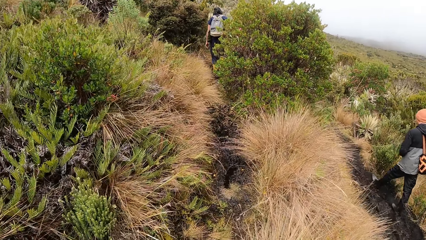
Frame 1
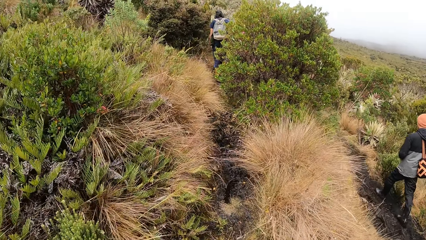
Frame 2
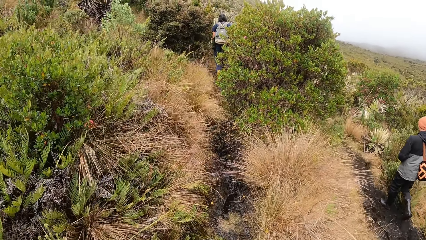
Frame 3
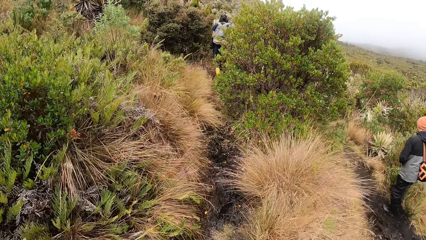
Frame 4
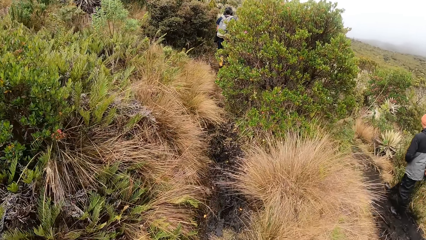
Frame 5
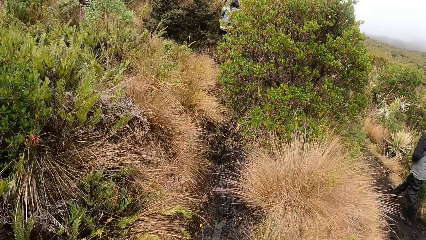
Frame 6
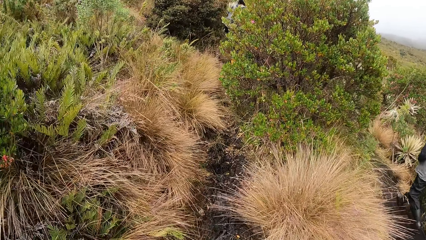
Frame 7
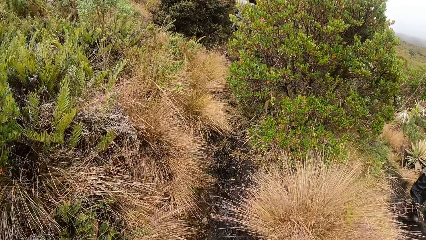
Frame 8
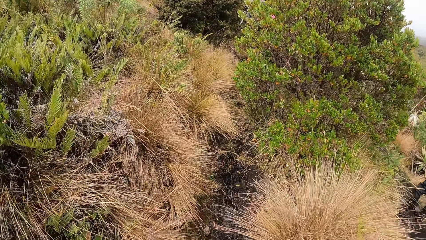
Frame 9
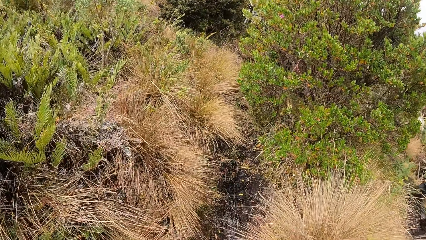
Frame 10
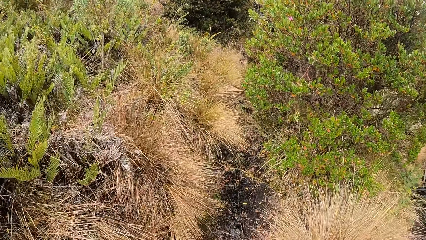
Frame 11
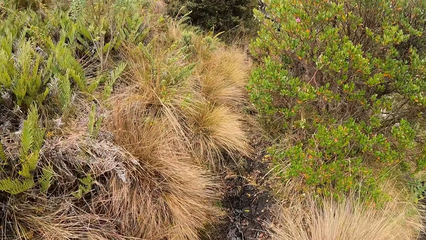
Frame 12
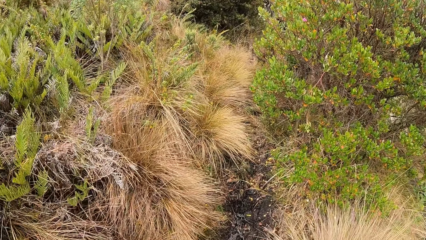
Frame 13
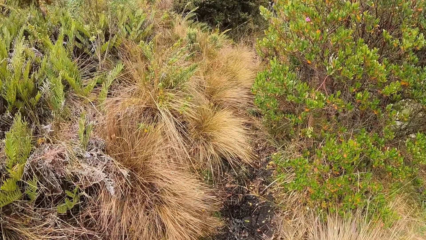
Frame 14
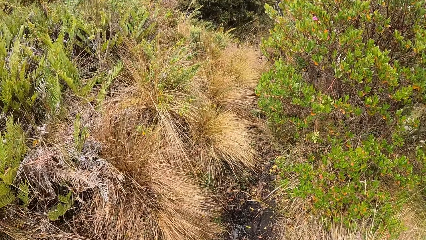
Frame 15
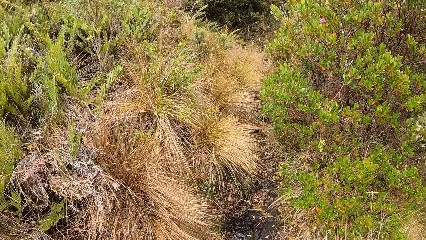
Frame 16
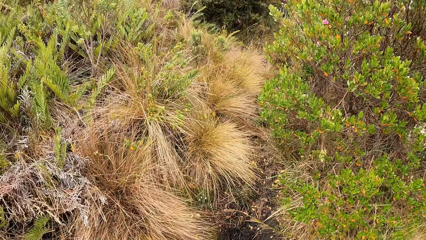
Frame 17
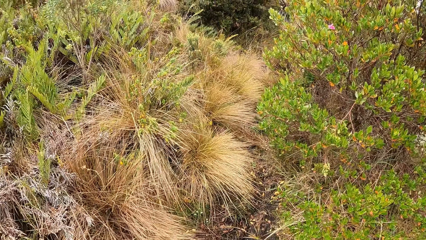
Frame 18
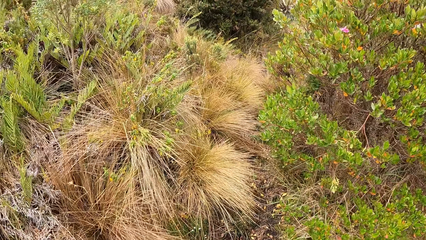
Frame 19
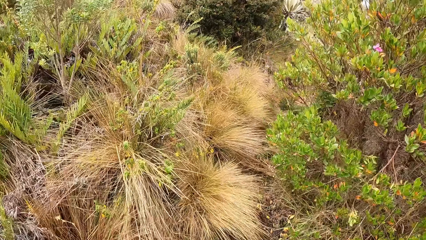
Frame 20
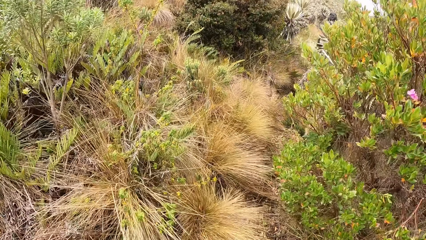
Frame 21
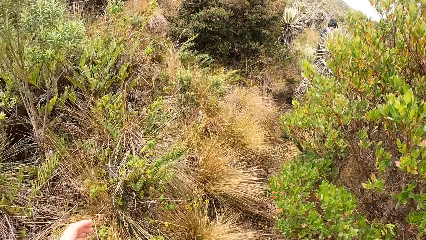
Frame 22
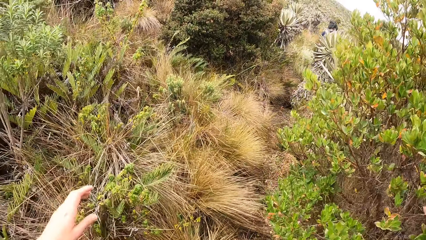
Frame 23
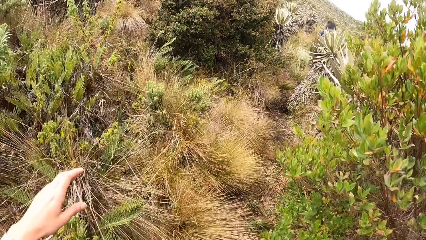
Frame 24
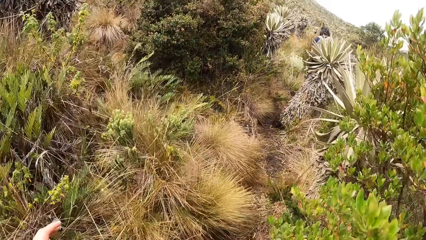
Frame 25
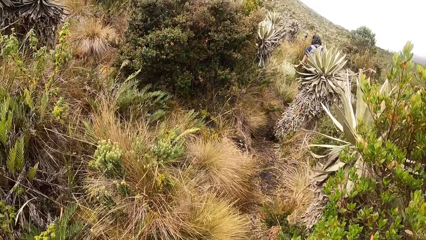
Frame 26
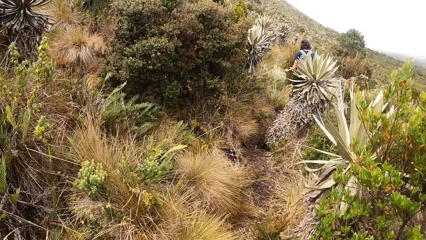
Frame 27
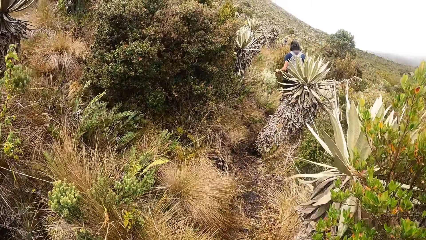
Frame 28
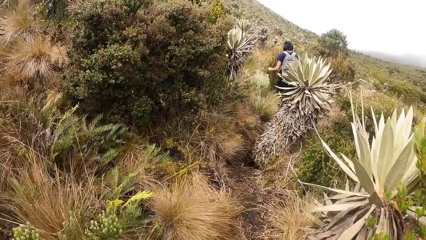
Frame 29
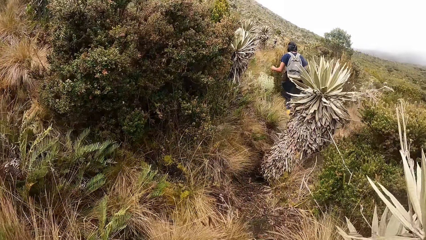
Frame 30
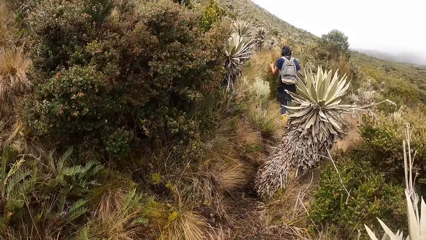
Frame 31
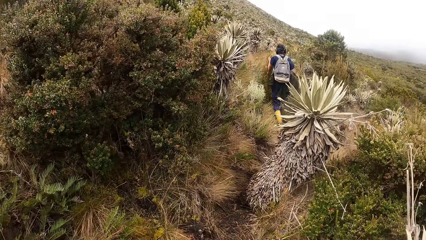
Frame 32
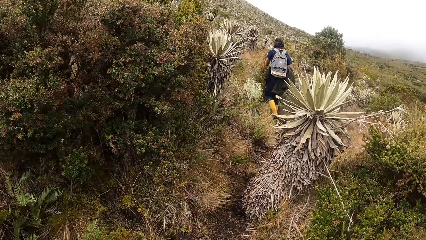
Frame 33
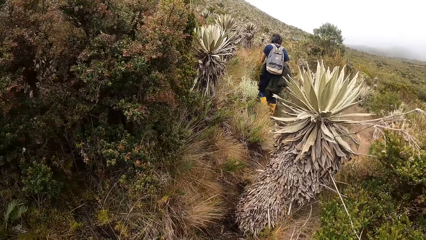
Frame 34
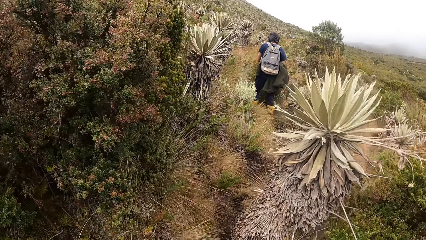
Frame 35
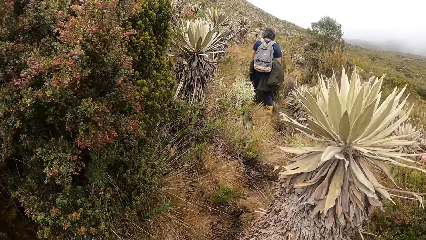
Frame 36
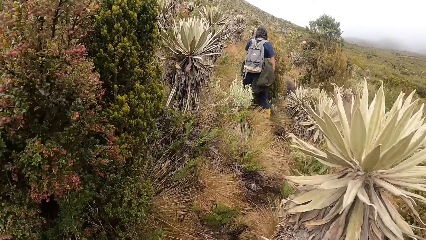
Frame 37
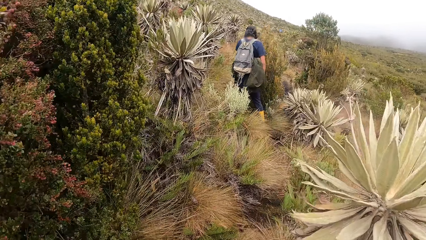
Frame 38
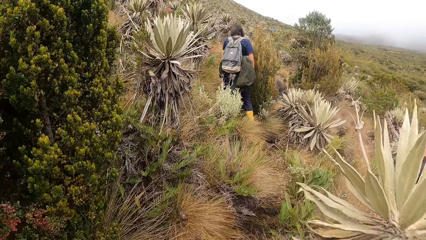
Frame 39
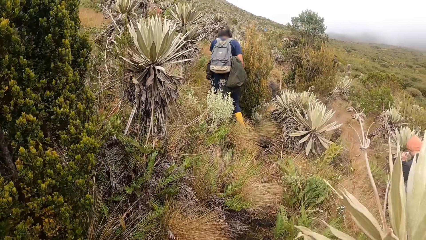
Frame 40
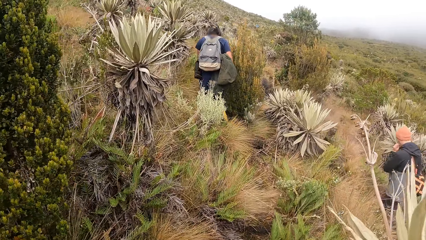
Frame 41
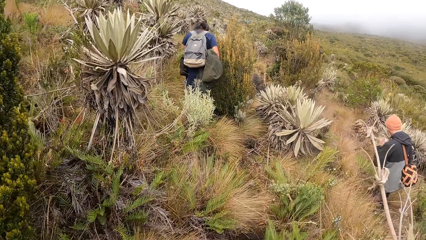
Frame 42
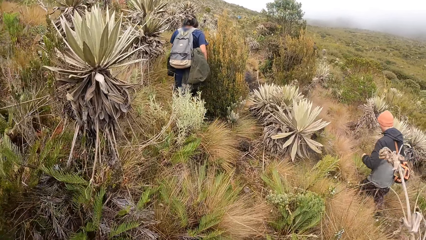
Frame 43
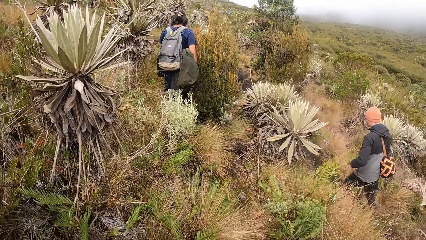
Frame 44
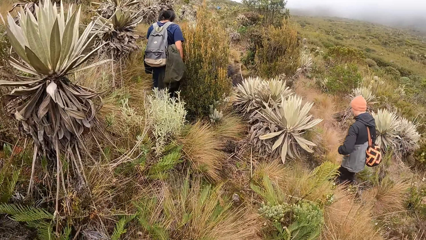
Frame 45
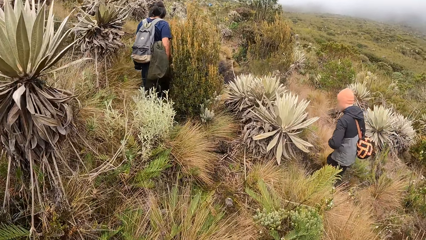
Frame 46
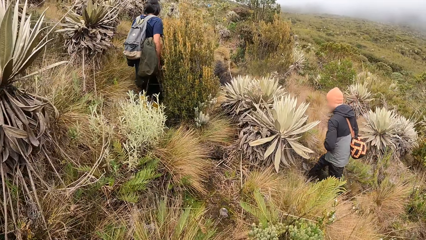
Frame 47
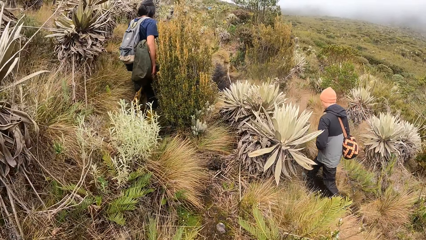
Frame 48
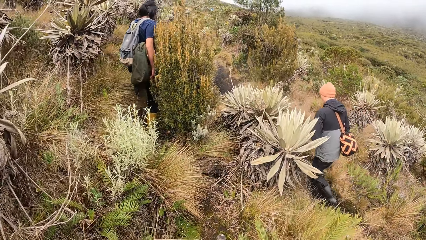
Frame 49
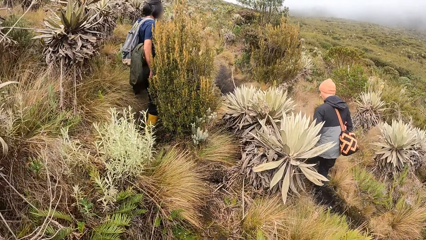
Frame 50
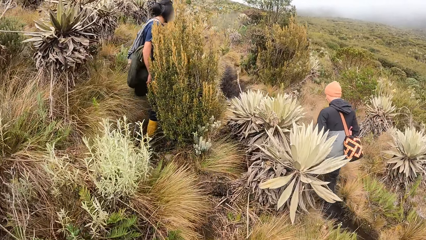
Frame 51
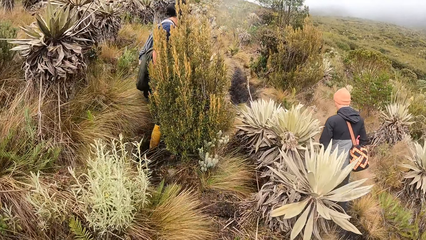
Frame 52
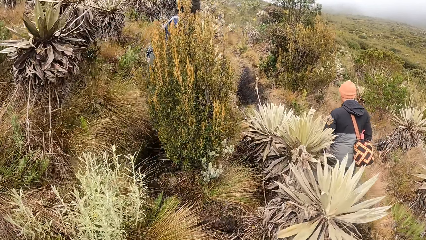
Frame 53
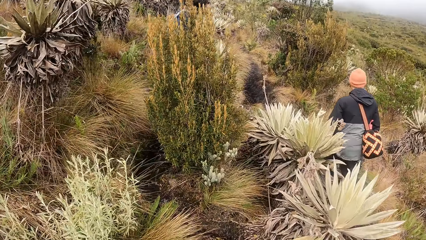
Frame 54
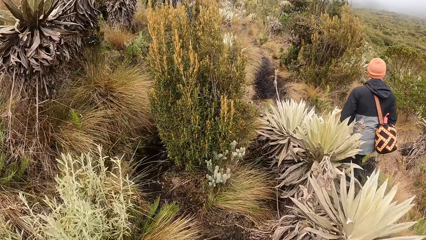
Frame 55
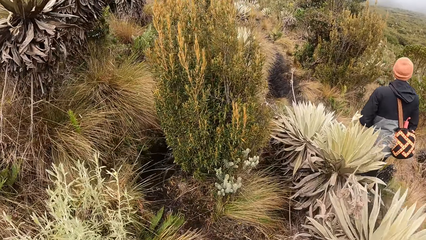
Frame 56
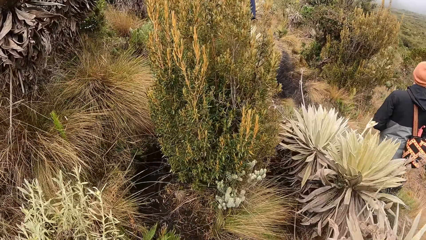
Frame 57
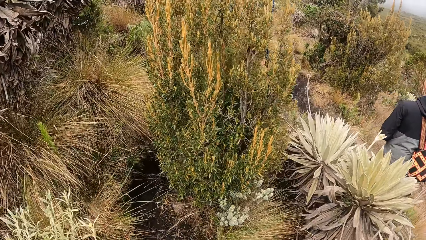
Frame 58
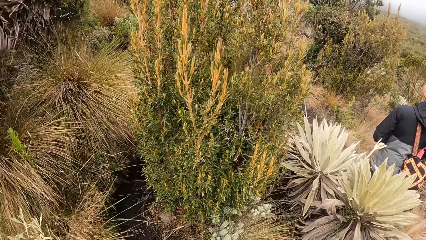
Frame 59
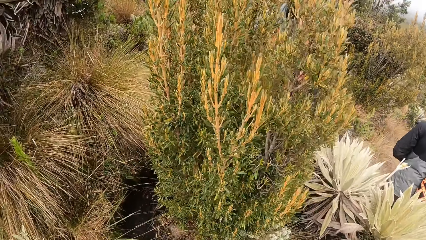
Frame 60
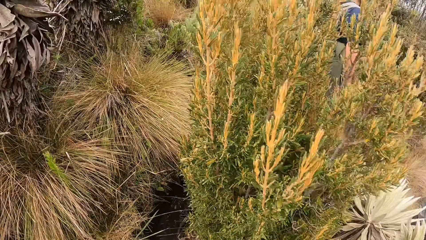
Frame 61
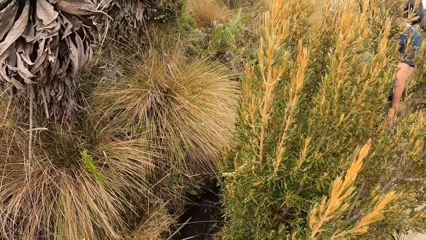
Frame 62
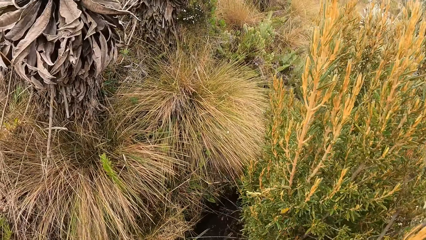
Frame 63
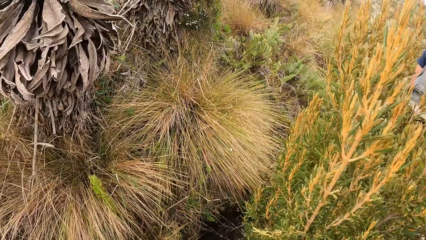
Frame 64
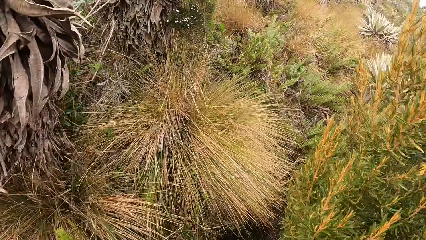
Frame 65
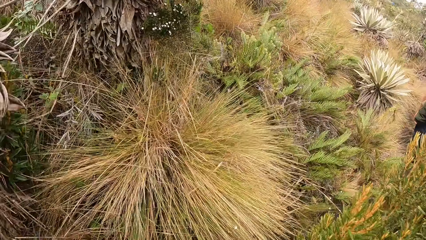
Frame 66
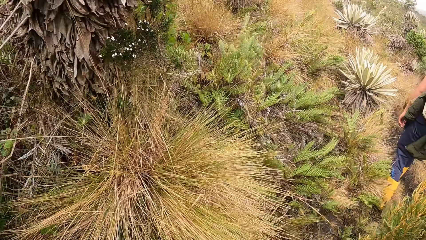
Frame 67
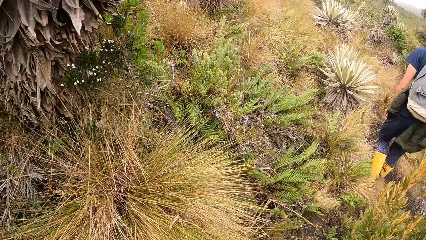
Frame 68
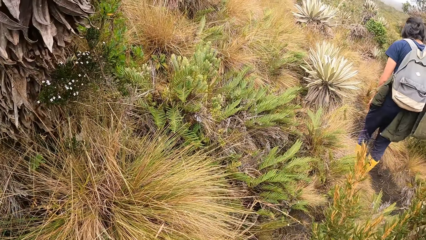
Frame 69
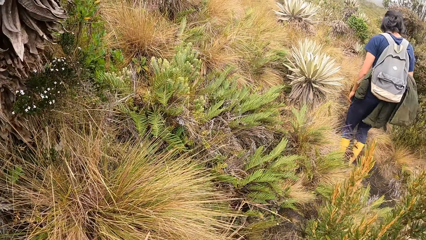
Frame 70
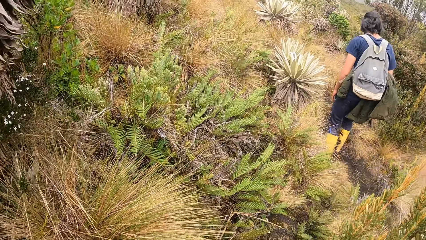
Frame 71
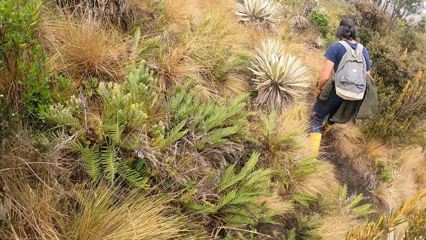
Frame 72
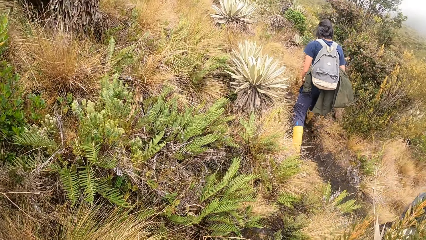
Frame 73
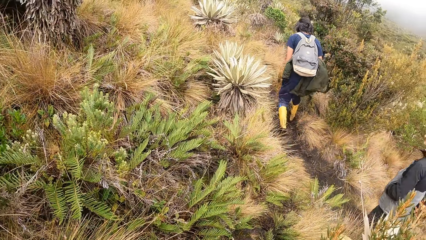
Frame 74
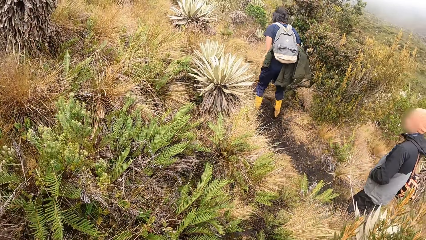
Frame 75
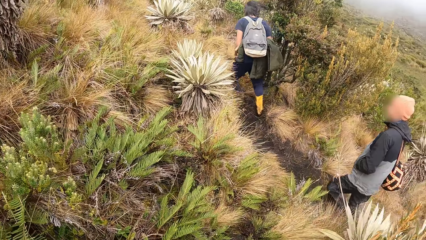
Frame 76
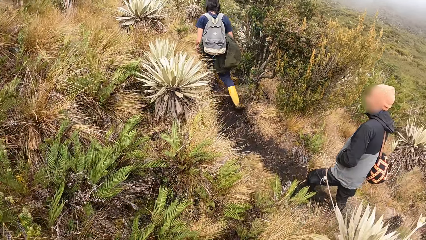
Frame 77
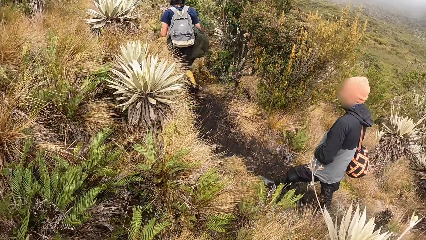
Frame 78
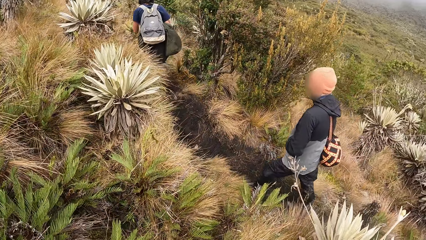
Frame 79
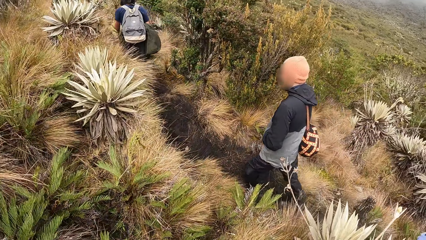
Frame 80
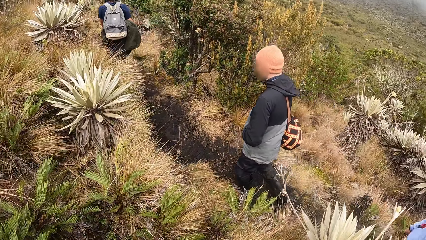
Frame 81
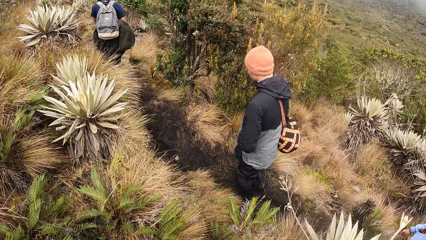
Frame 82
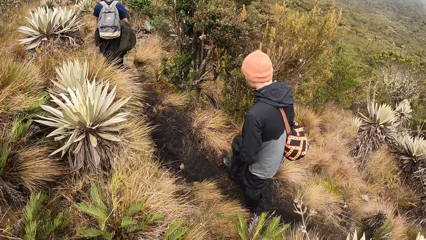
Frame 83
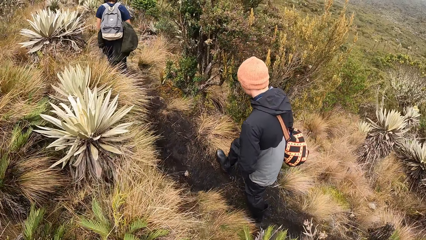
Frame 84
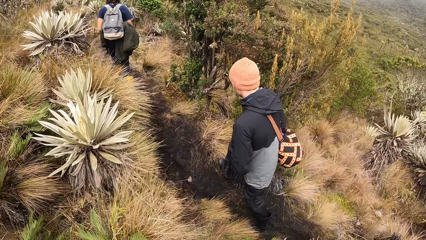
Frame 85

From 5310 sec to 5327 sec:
The camera wearer walks around the forest. They look at the shrub. They walk around the forest.
